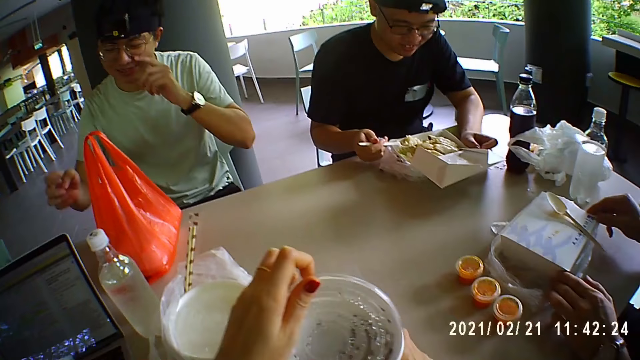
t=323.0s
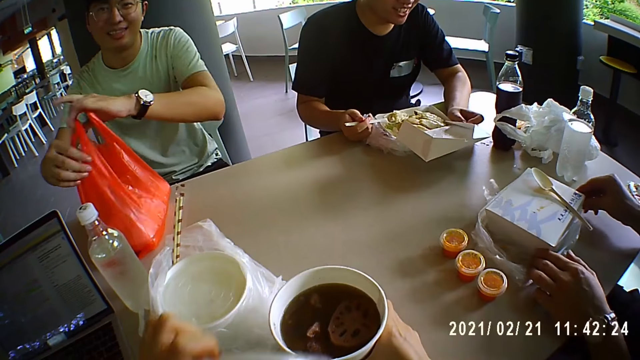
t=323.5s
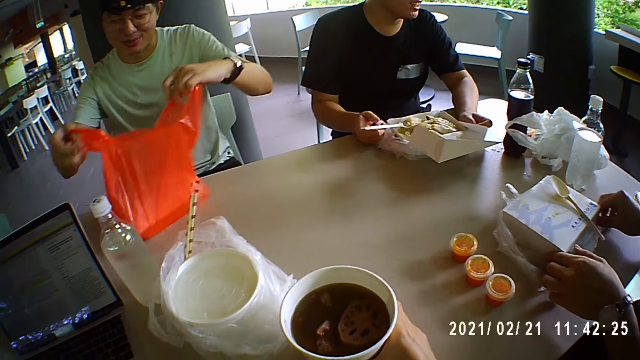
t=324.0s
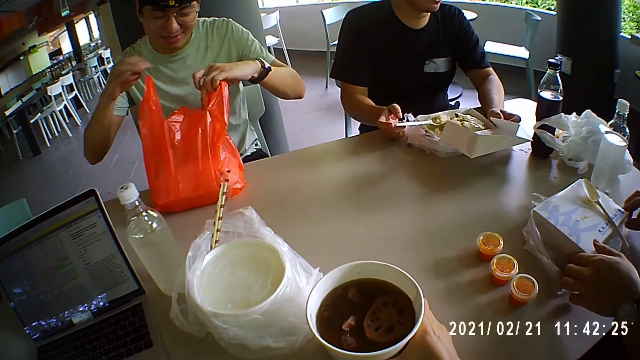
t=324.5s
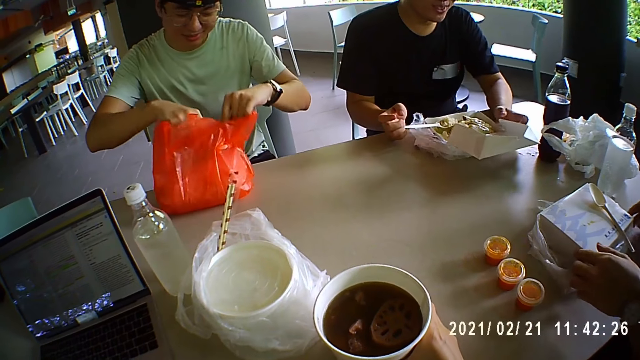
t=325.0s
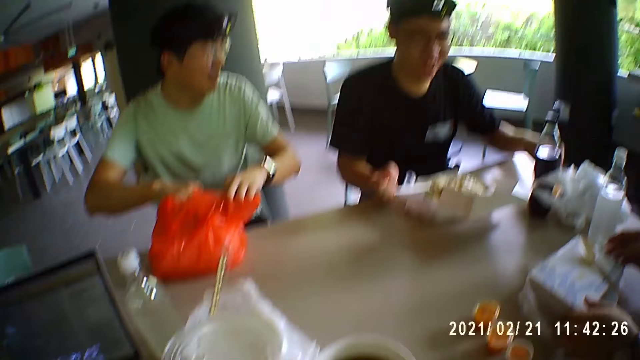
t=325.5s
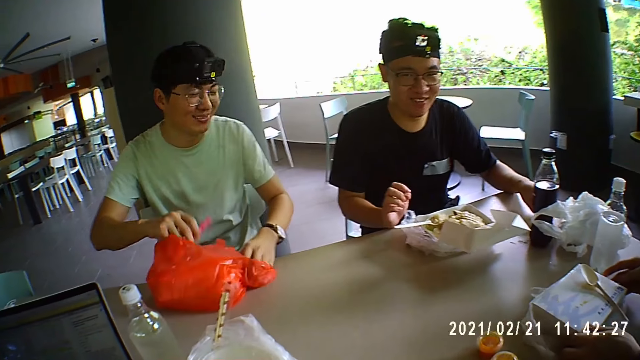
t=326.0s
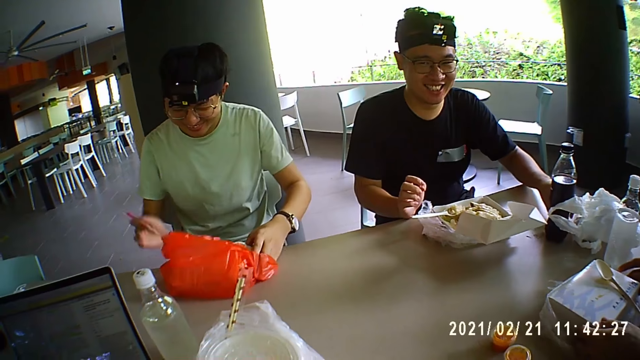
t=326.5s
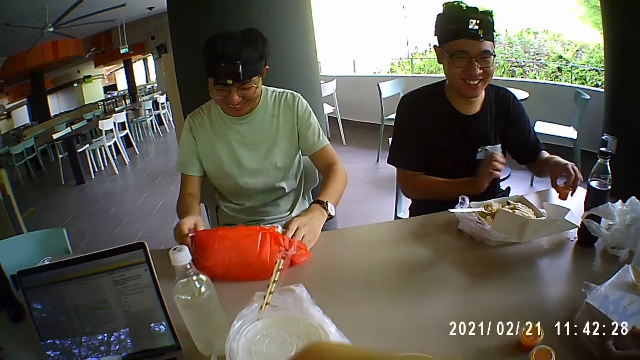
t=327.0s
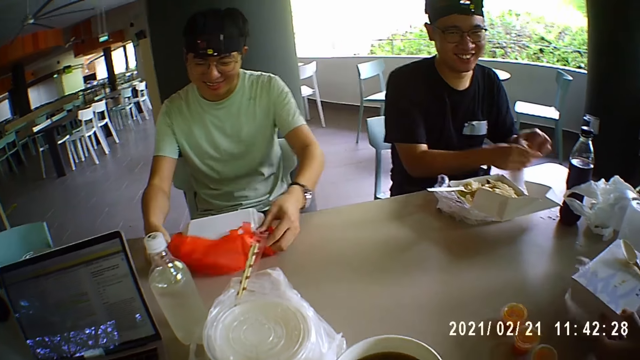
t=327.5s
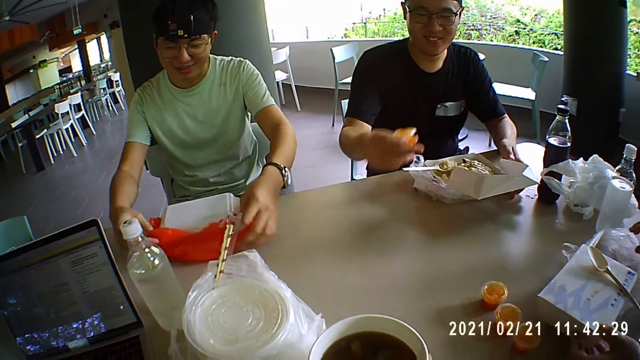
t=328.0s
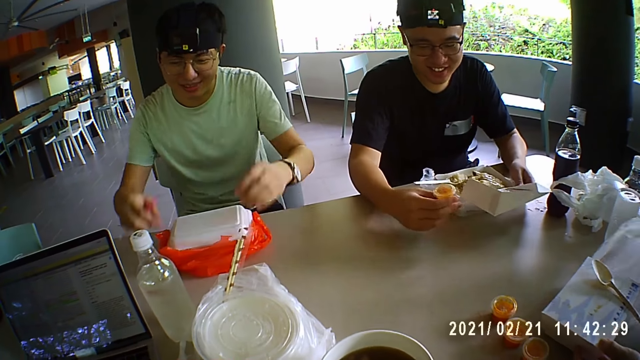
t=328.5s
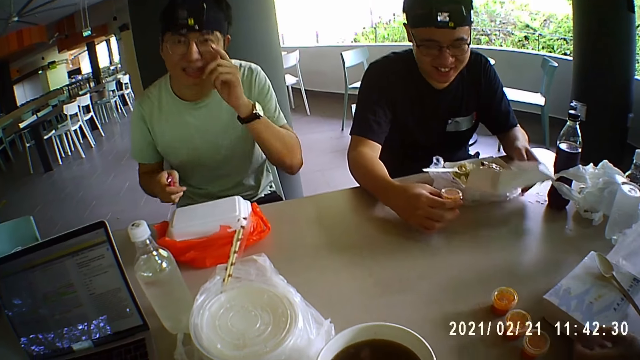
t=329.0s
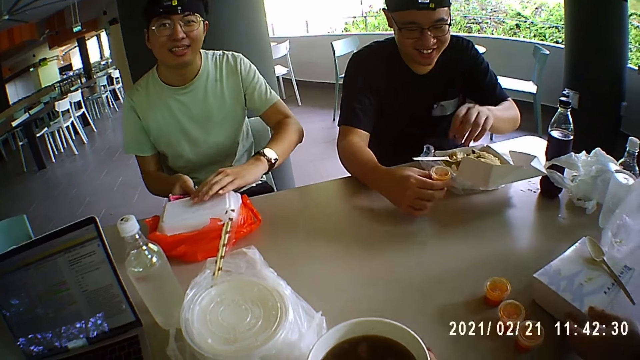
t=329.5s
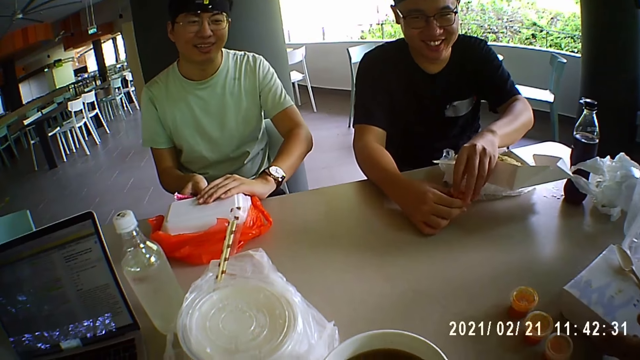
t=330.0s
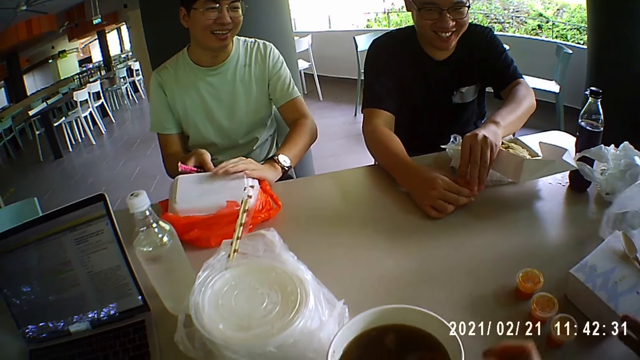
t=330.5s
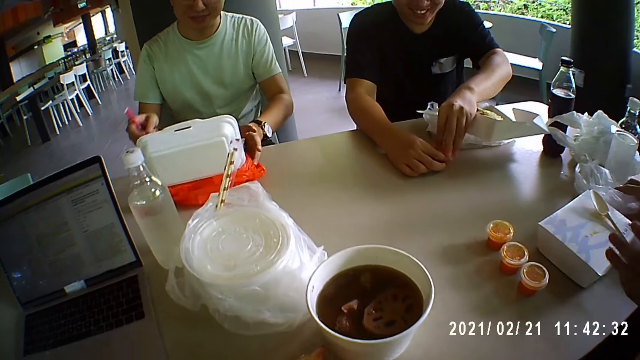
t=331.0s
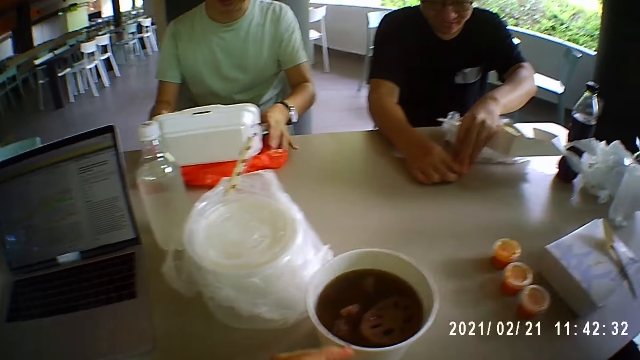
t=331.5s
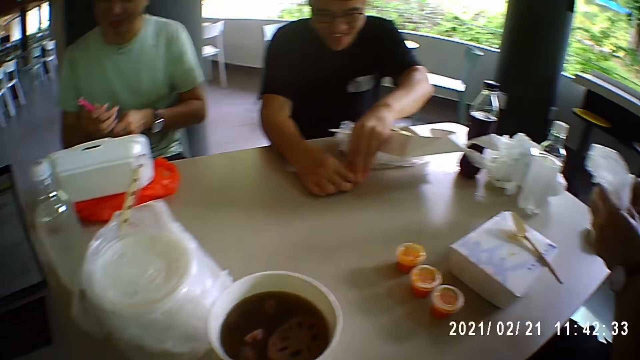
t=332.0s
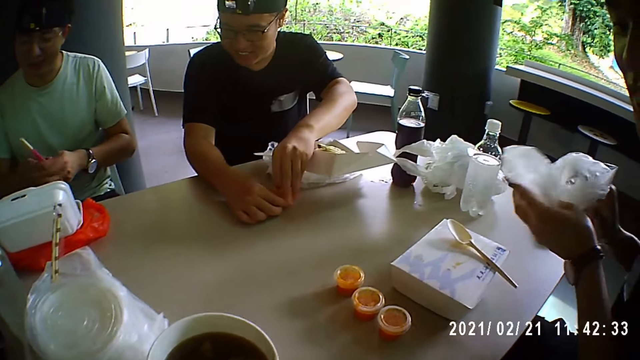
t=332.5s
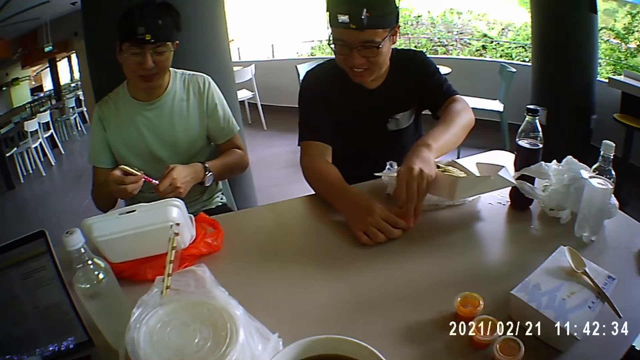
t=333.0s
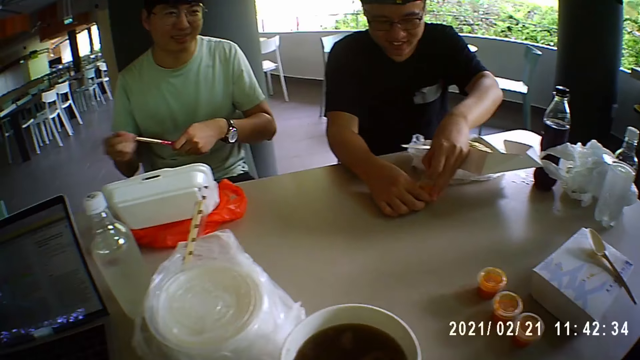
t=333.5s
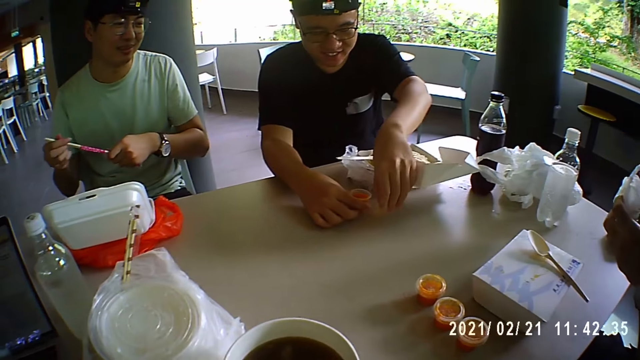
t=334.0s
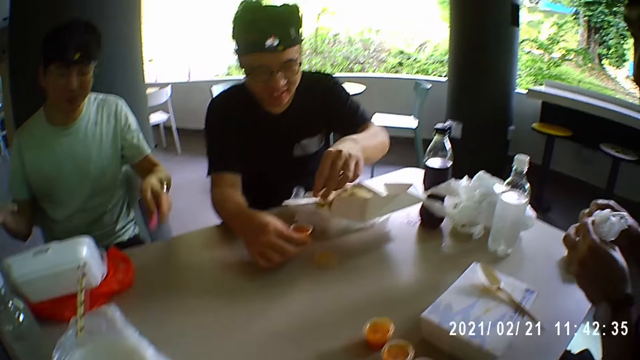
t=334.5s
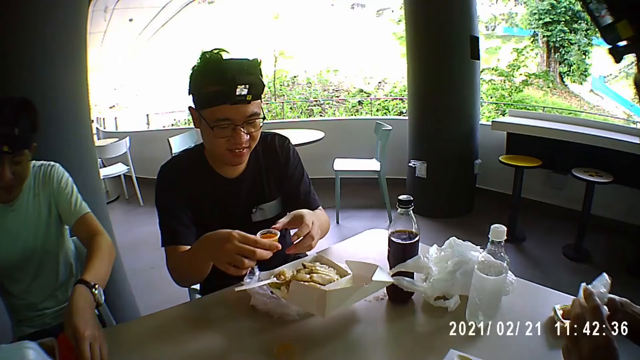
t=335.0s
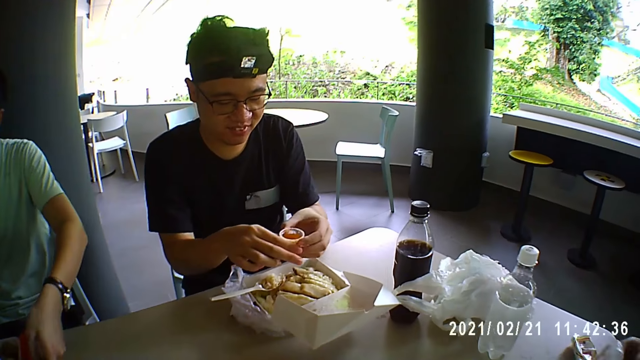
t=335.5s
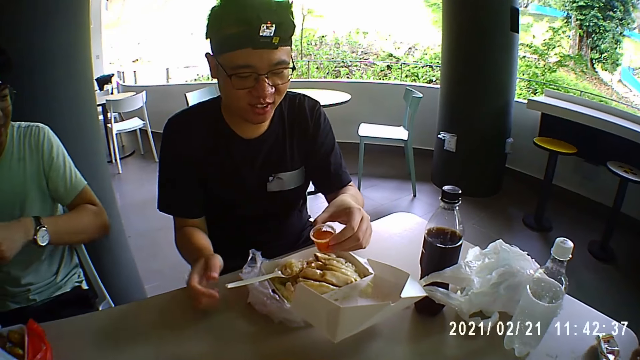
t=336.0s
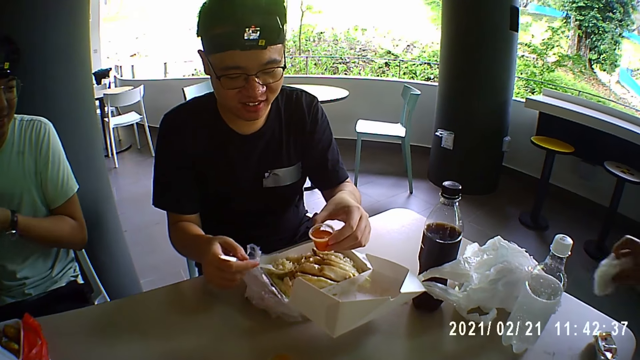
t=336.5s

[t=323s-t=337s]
A man opens the plastic bag on the table. Another man takes a sauce container and opens a food carrier bag. A third man opens the sauce tin. The first man opens his food. A fourth man folds his plastic bag. The first man takes his chopsticks and places the tin lid on the table. A fifth man opens the sauce container. The second man opens a food container. The fifth man takes the sauce container.

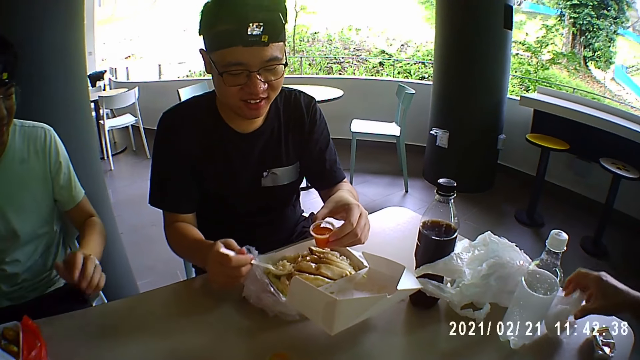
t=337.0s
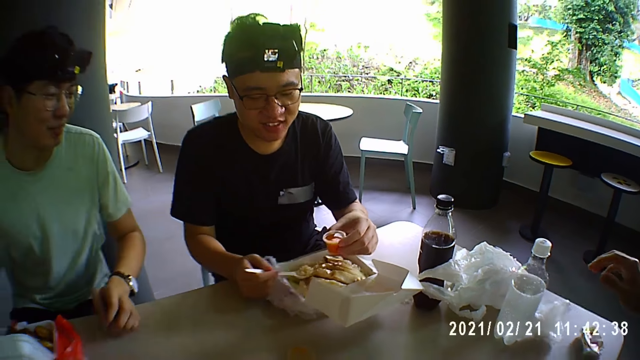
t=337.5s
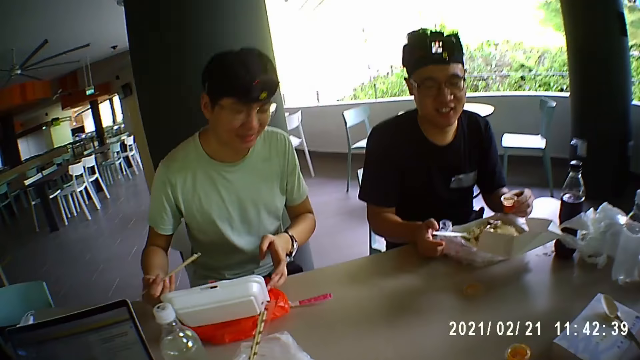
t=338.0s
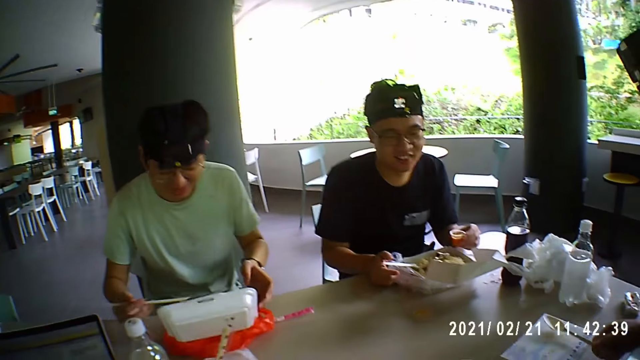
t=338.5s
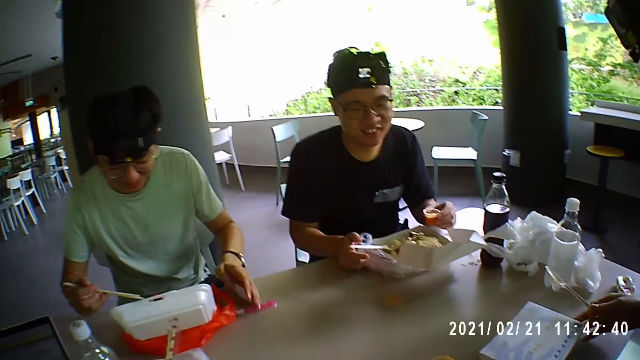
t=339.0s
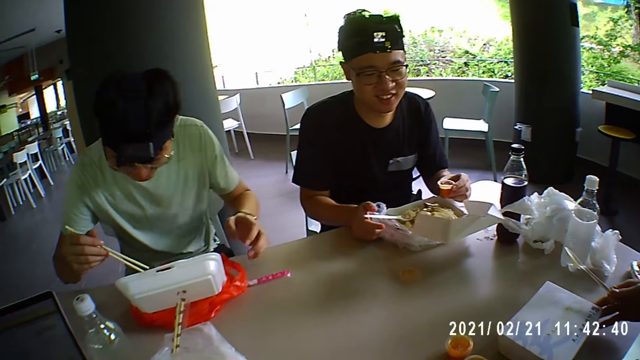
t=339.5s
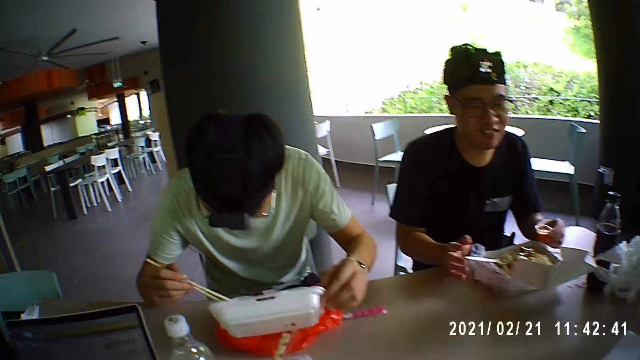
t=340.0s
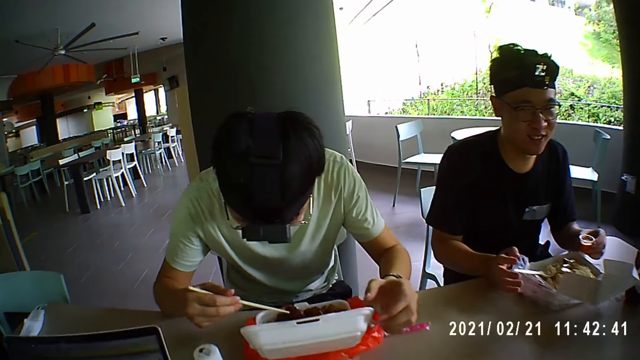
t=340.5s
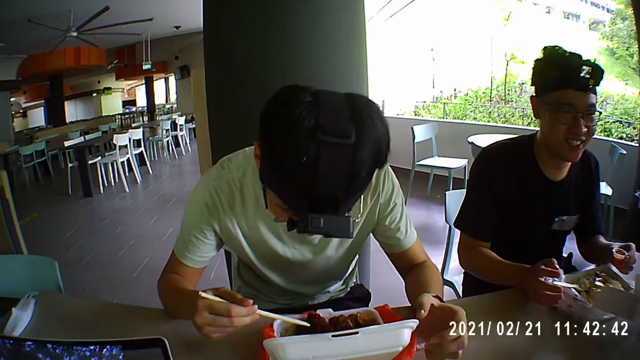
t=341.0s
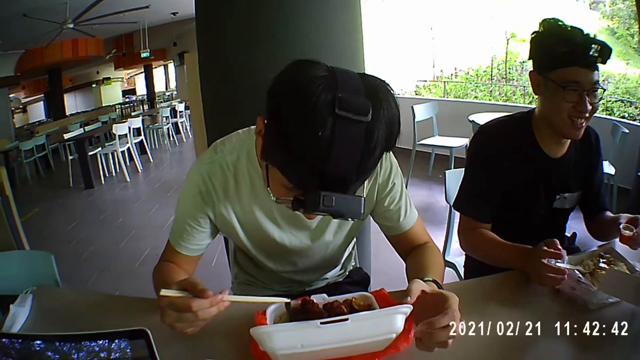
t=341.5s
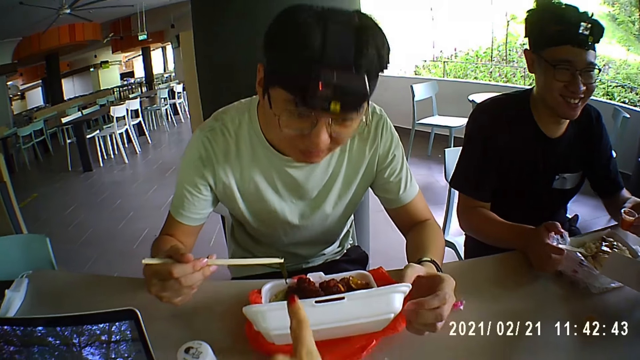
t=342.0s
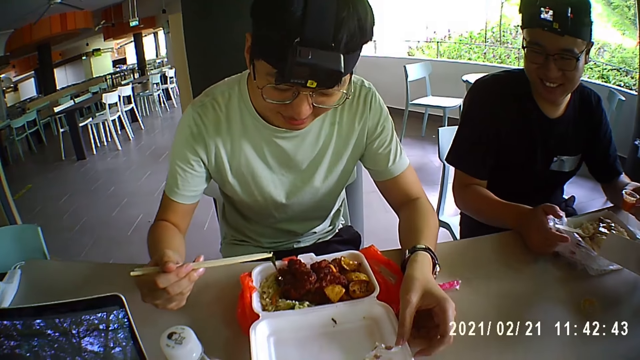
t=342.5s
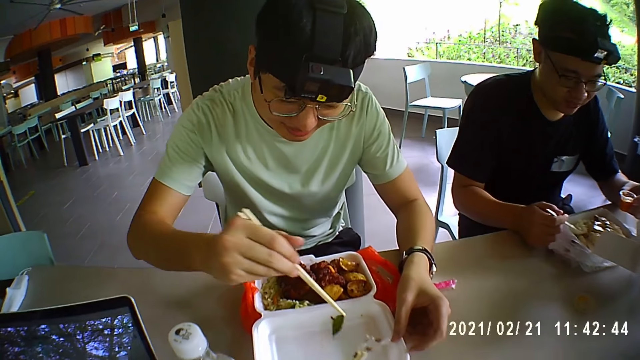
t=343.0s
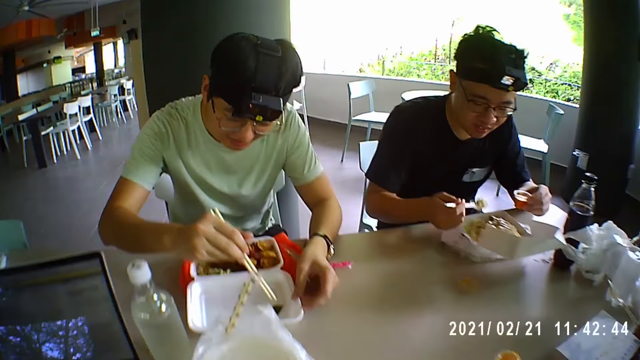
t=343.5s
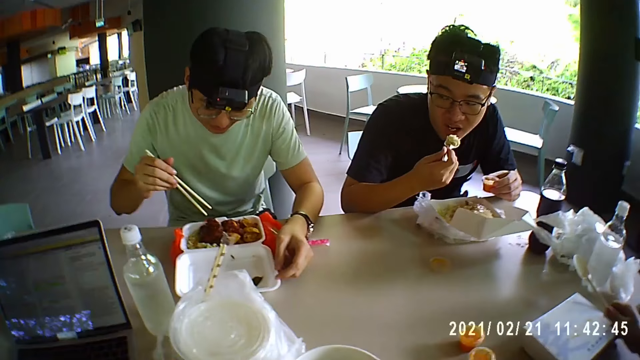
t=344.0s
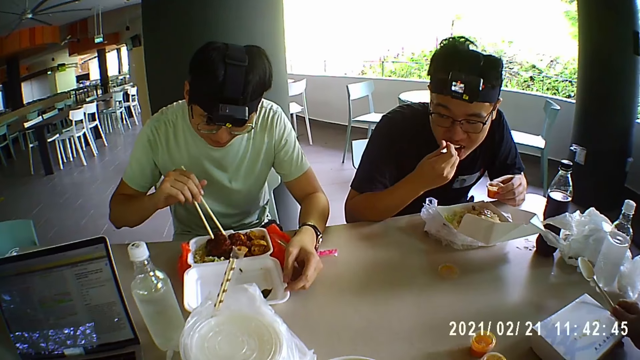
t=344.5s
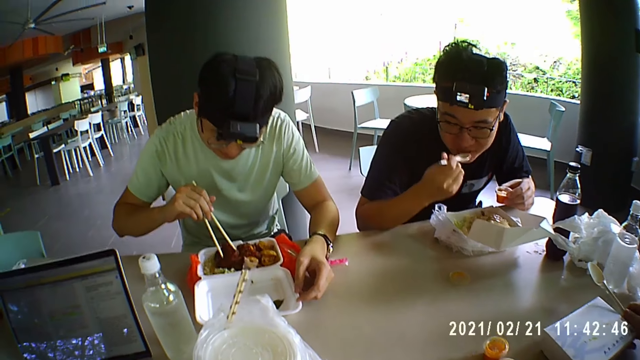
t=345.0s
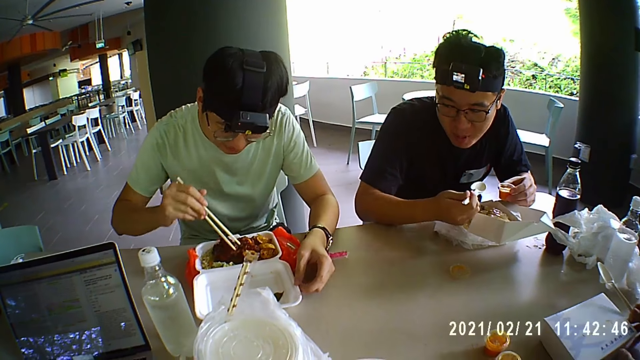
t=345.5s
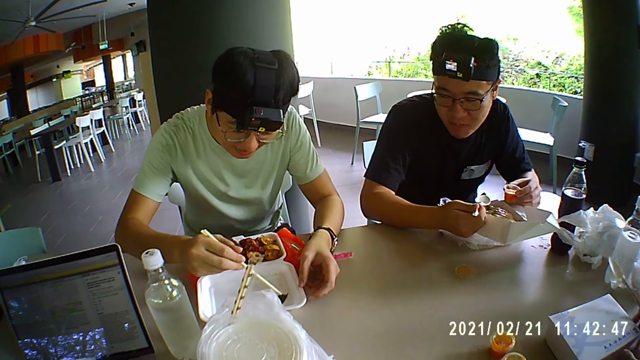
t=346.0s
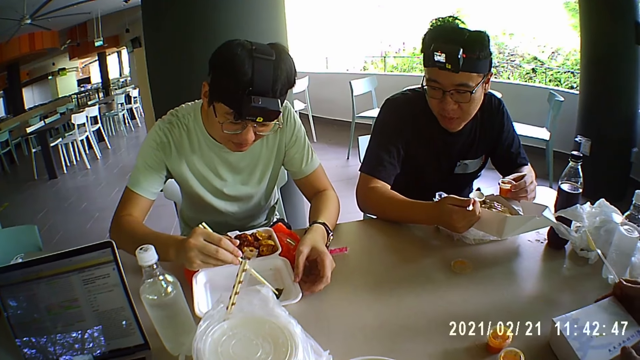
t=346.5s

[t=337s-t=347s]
A man talks. Another man puts the serviette down. The camera wearer replies to the first man. A third man takes a leaf from his food. The first man eats rice. Another man eats the food with a spoon. The camera wearer points at the third man's food and talks.
